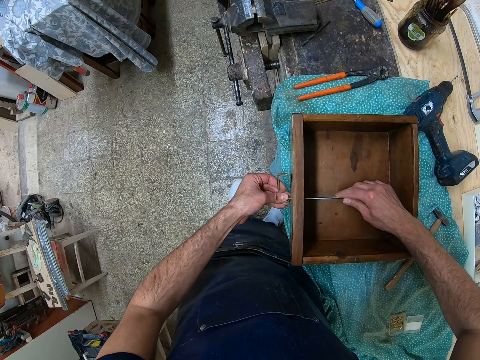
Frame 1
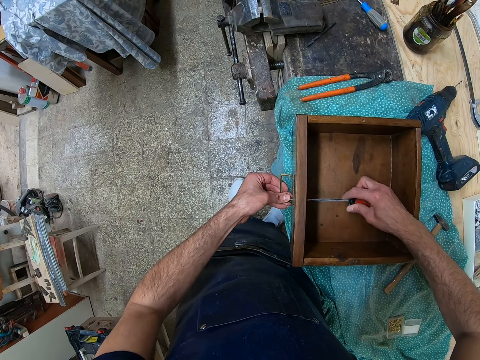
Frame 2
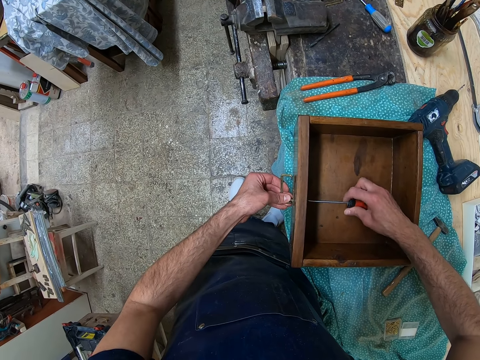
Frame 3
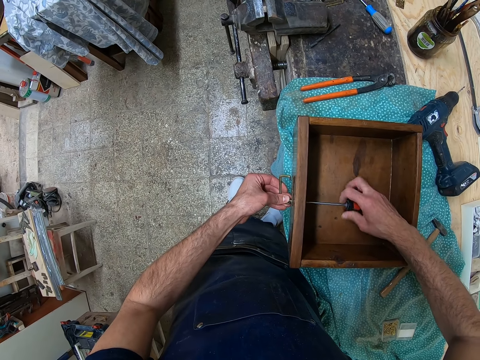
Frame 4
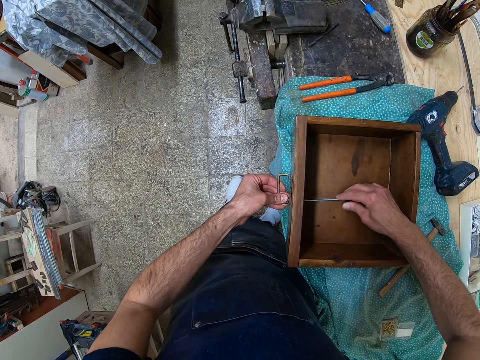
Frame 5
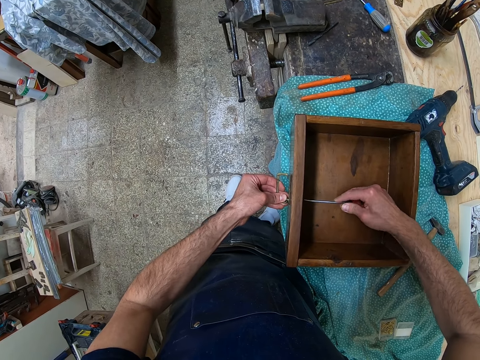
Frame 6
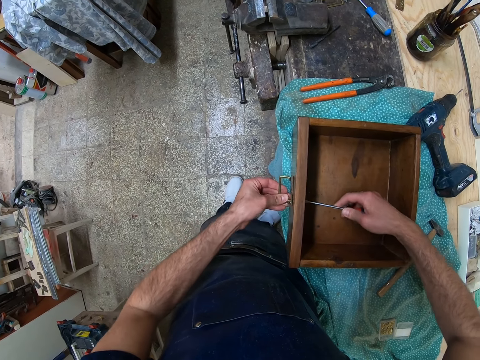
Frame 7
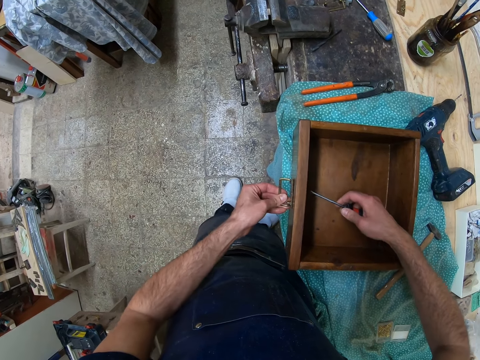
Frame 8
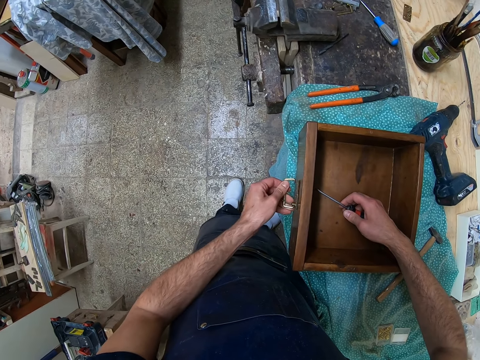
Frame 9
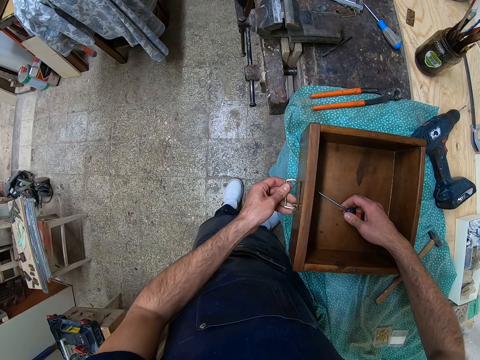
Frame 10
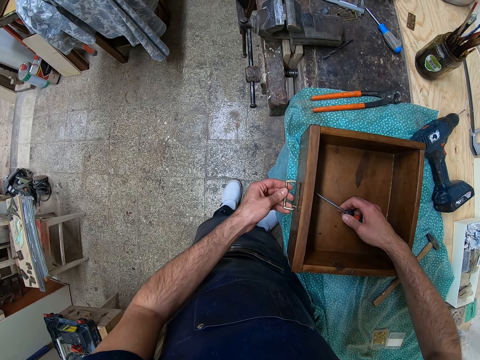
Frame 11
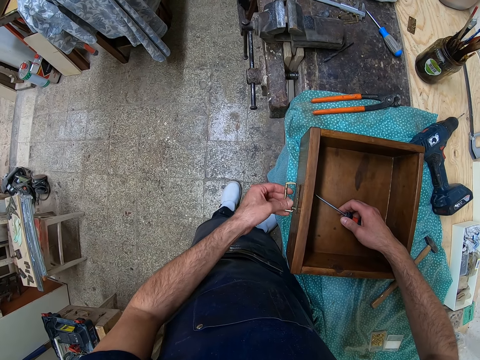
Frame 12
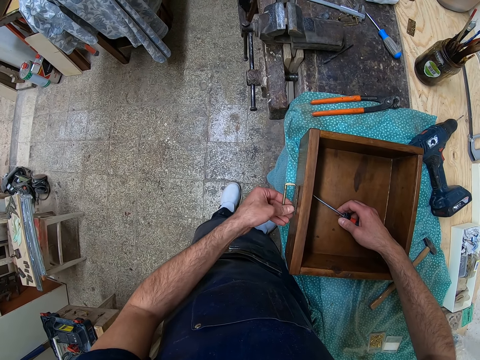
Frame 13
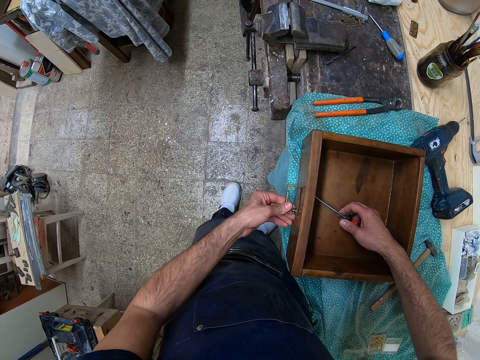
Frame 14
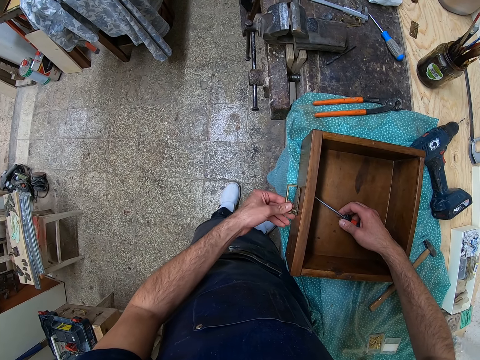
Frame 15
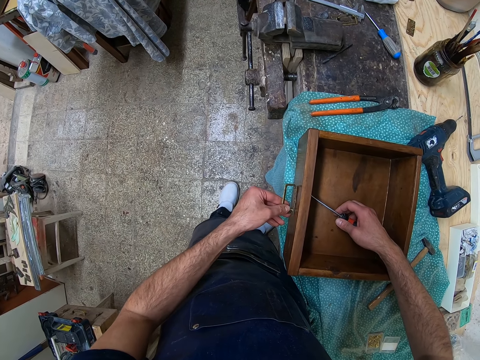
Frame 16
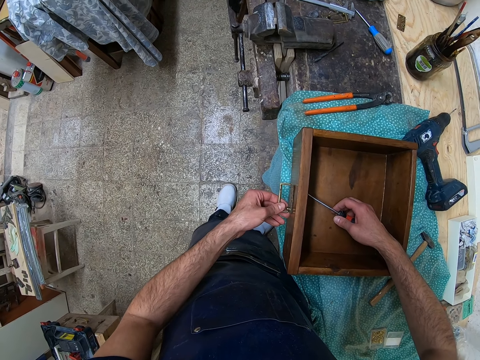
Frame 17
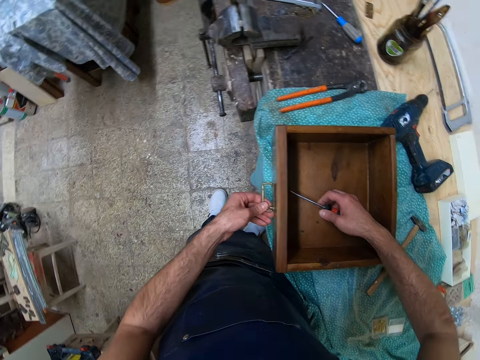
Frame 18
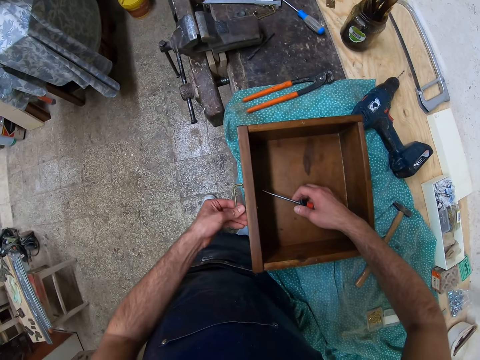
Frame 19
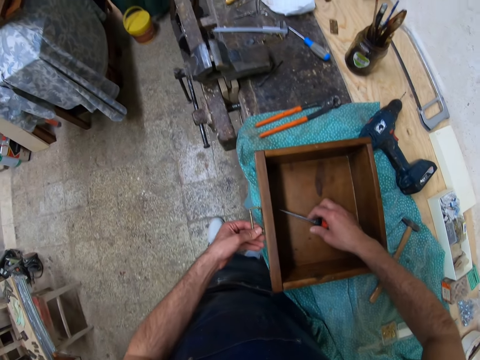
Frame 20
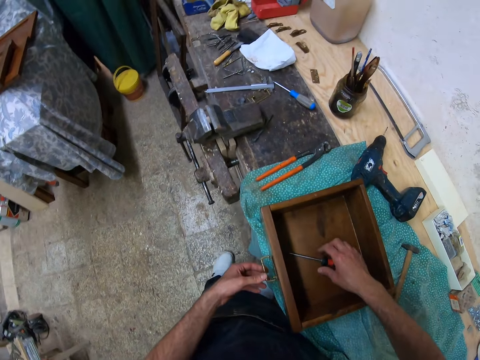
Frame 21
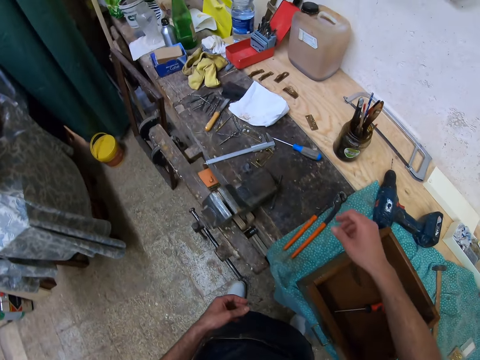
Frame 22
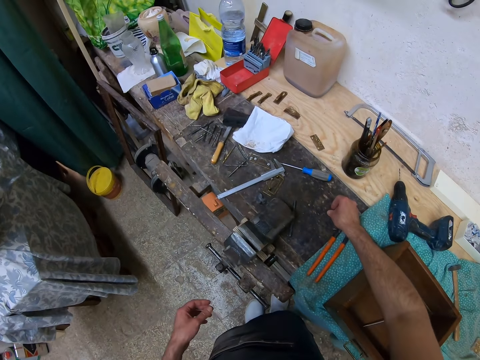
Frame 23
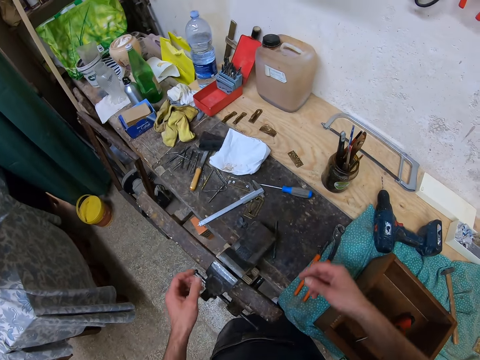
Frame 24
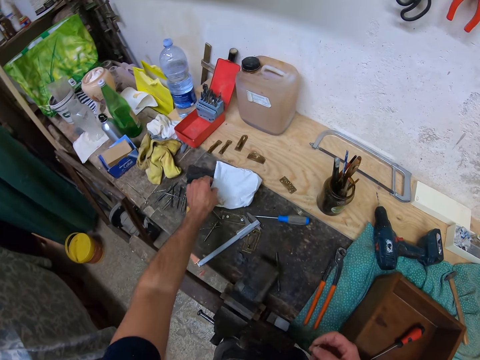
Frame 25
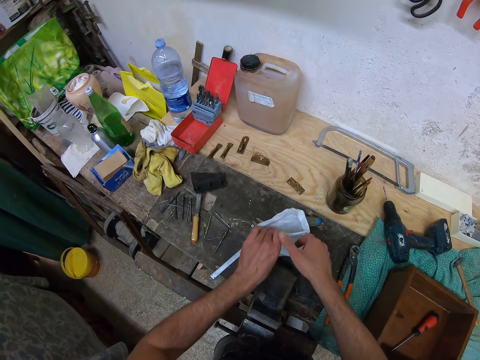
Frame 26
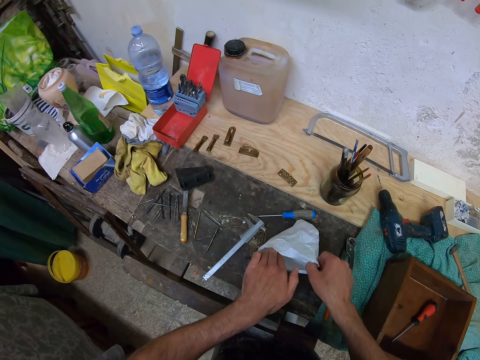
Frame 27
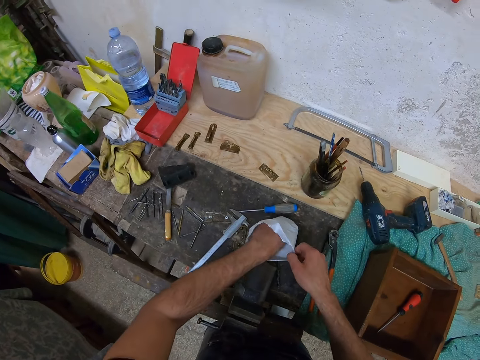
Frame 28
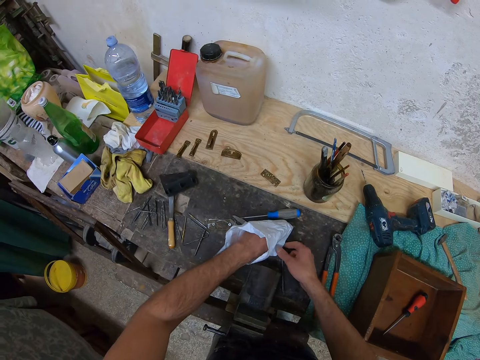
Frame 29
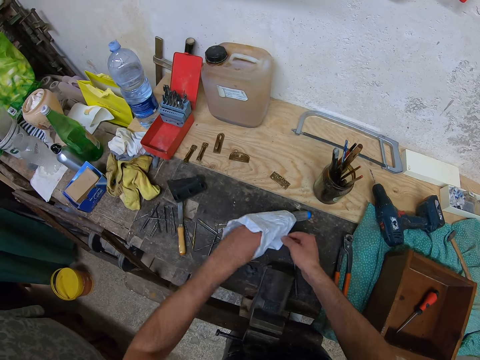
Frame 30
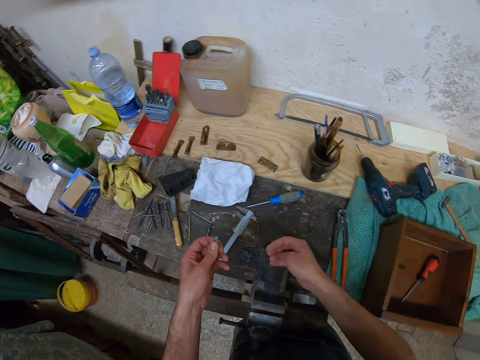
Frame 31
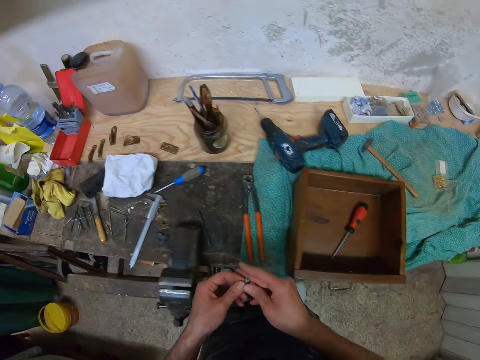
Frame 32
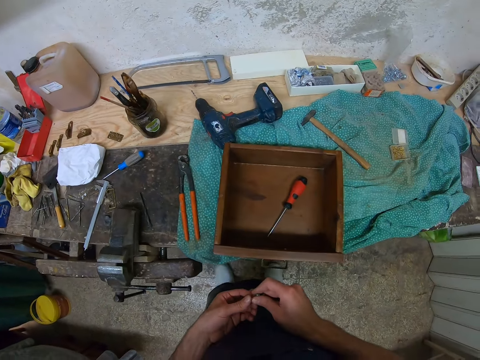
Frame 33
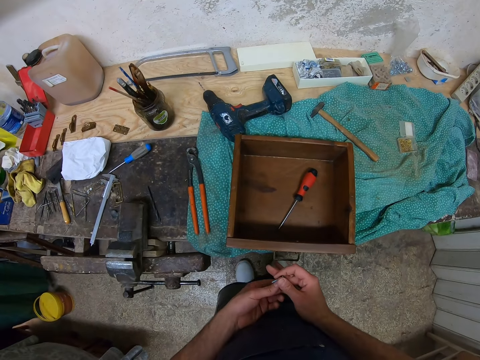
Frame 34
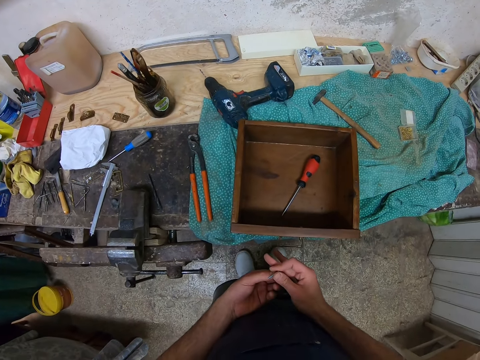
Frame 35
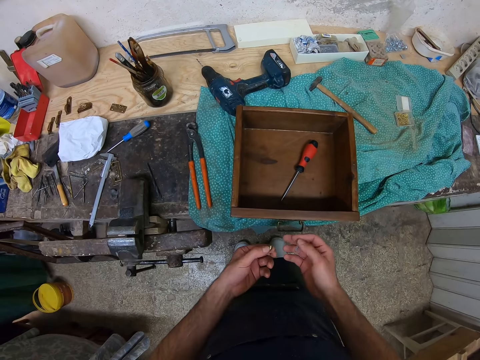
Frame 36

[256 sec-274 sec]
The camera wearer tightens the screw using the screwdriver. He inspects the handle. He checks the handle if it's tight with his hand. He drops the screwdriver in the woodwork with his right hand. He picks the nut with his right hand from the table. He picks a paper or polythene bag from the table. He picks a screw from the bag. He drops the bag on the table.

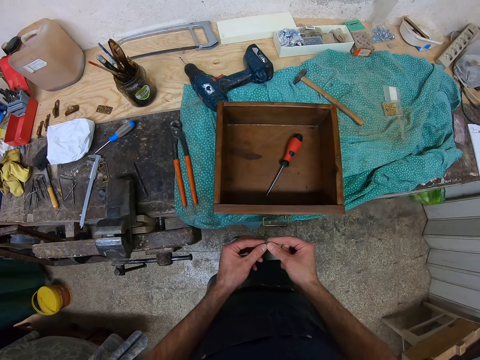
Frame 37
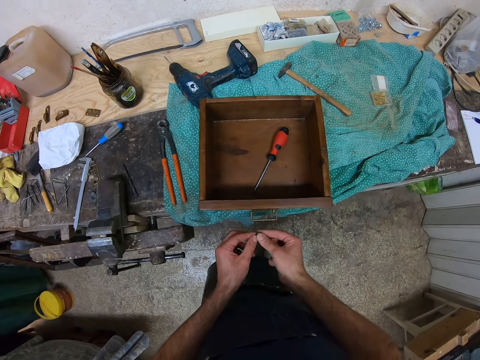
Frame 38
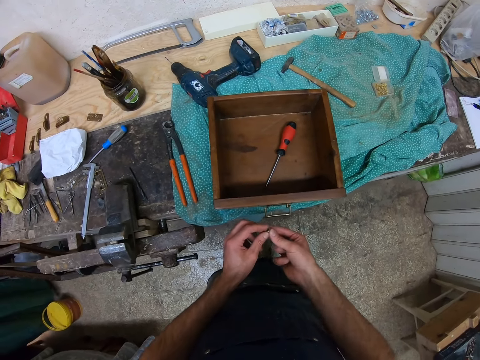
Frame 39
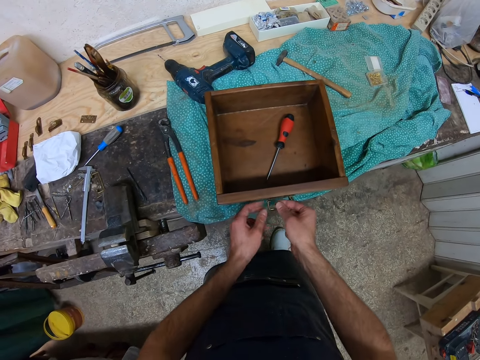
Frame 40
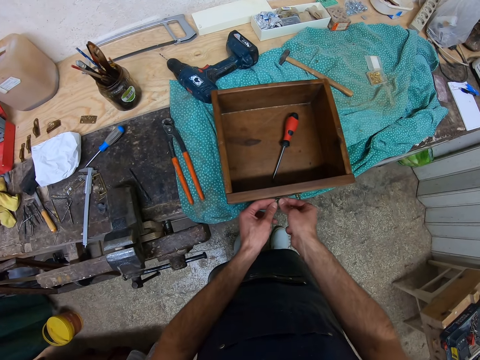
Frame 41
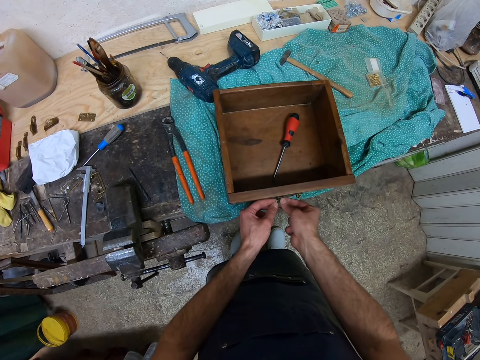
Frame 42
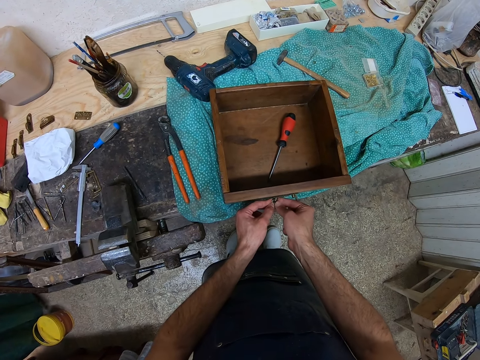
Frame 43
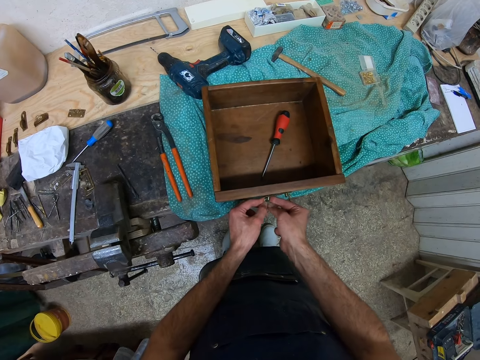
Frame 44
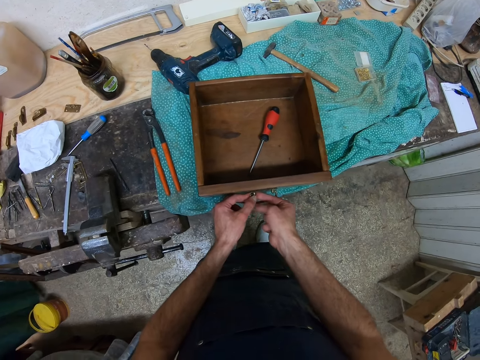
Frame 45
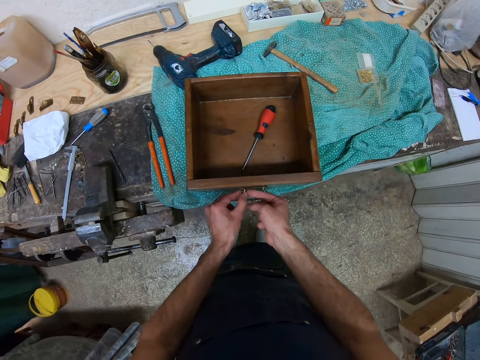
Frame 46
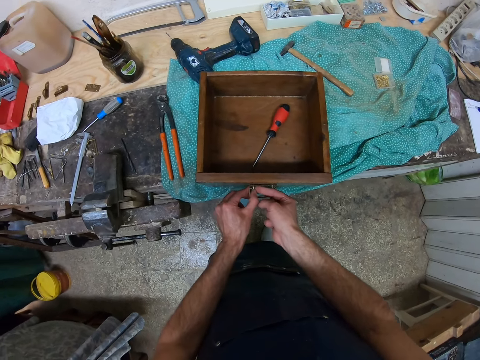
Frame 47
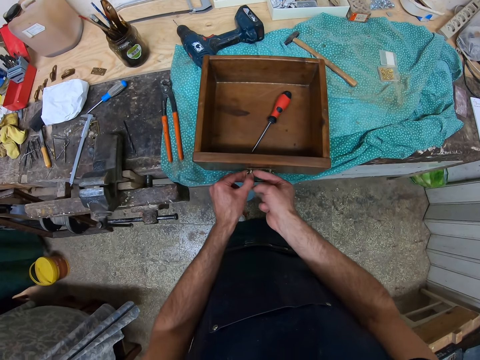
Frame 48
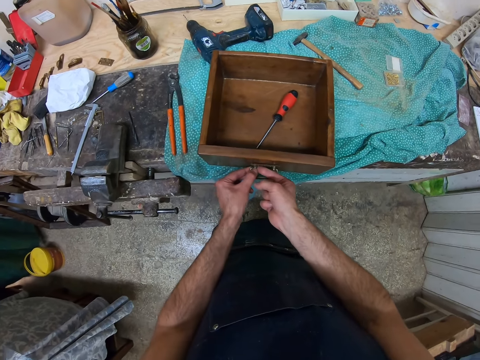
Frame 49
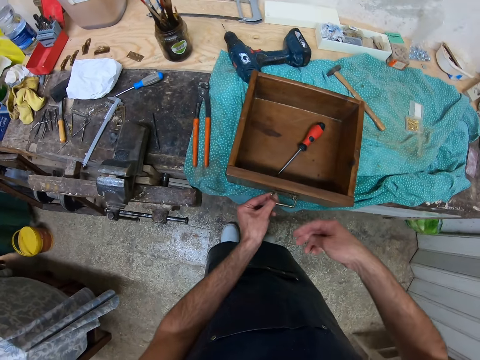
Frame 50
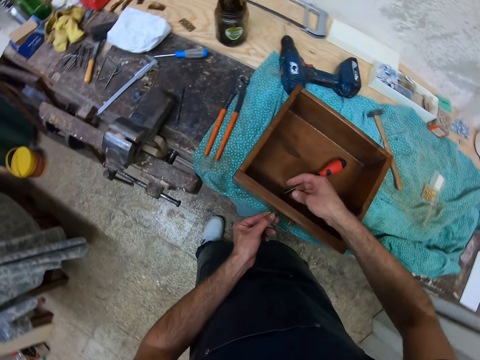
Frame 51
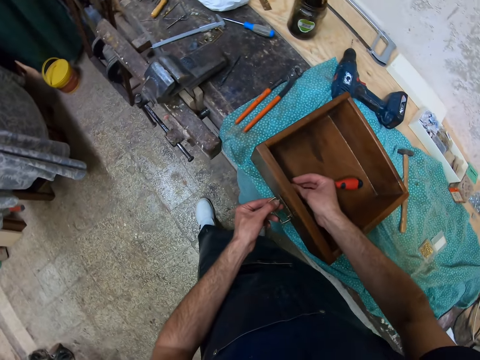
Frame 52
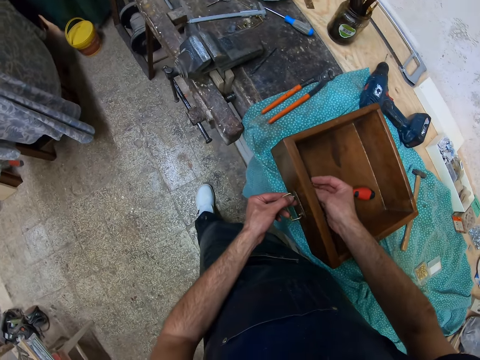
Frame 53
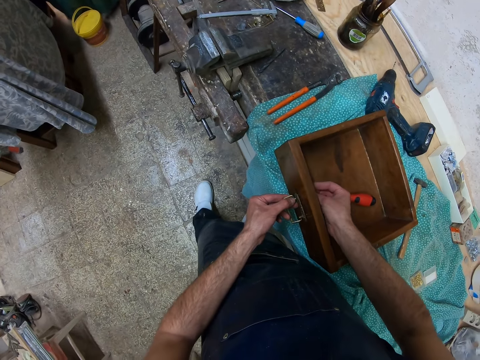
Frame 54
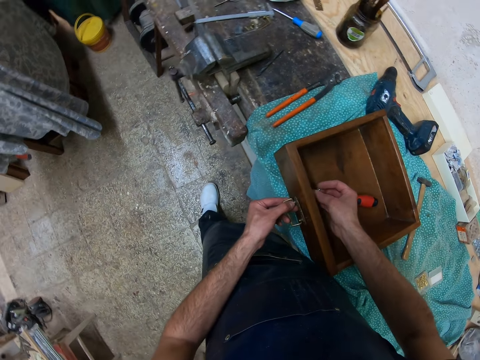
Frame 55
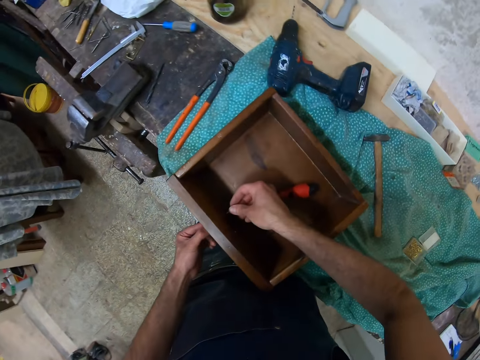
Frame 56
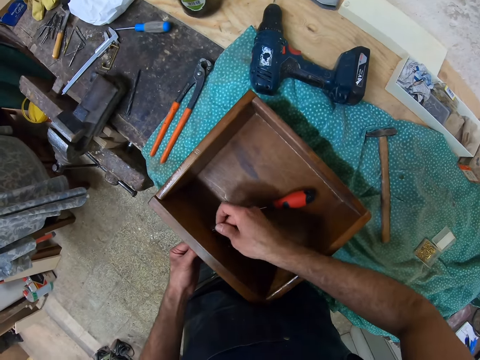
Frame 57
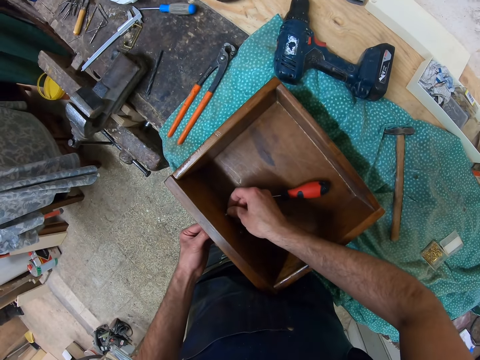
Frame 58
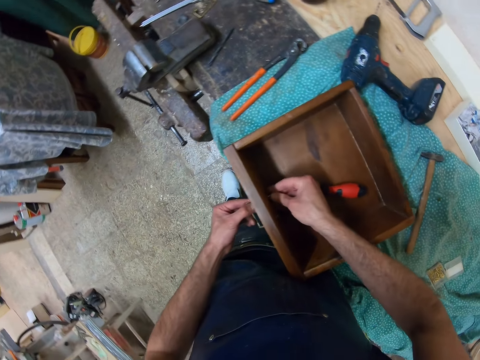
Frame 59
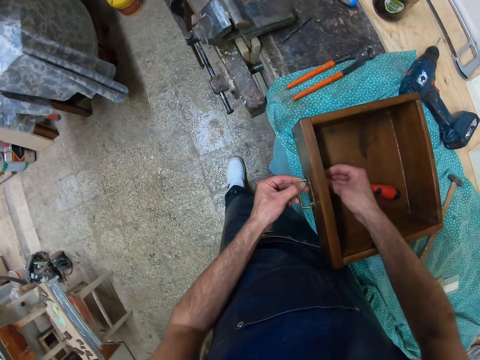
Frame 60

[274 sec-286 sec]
The camera wearer attaches the nut to the handle of the woodwork. They fix the screw on the box. They insert the screw into the hole.
